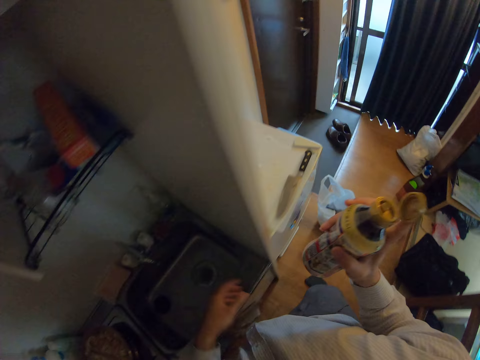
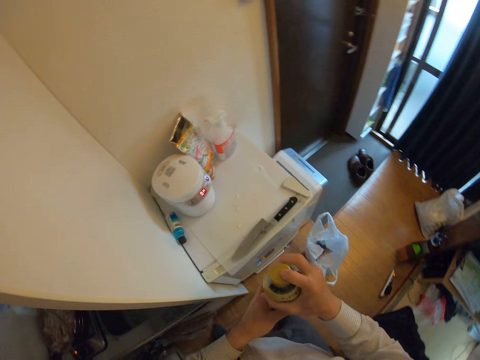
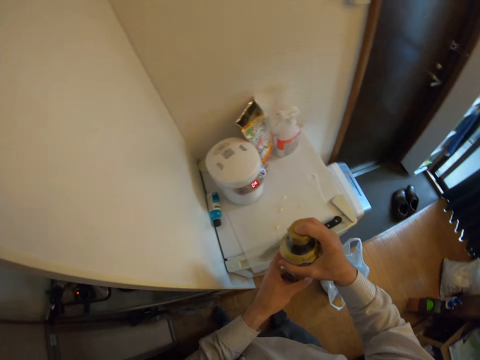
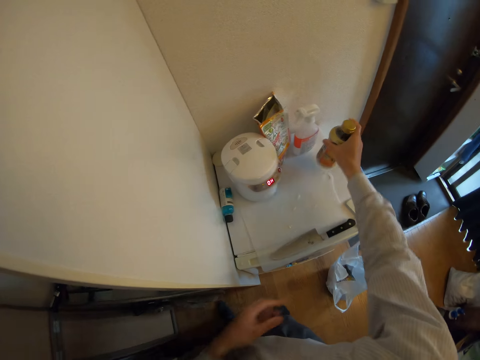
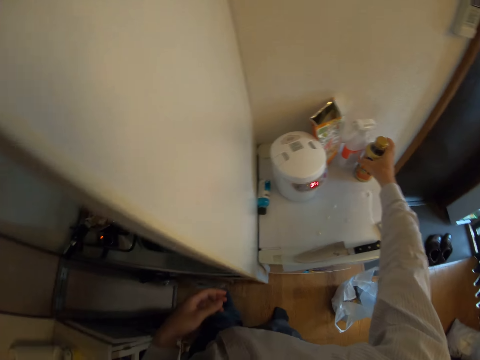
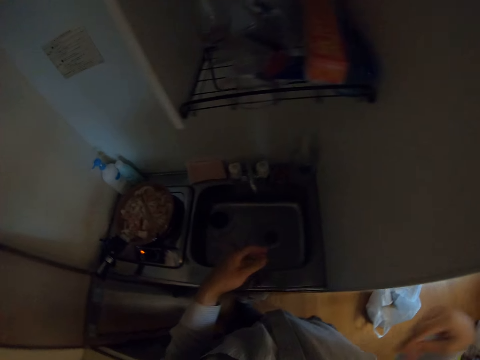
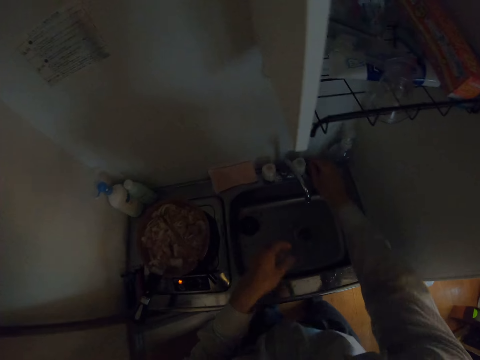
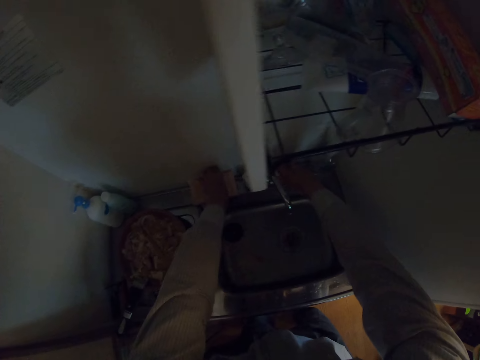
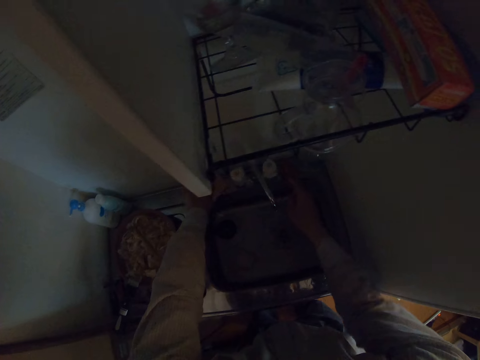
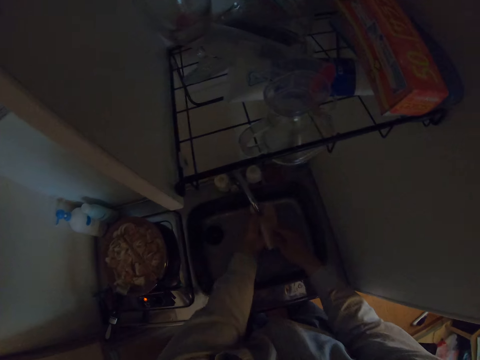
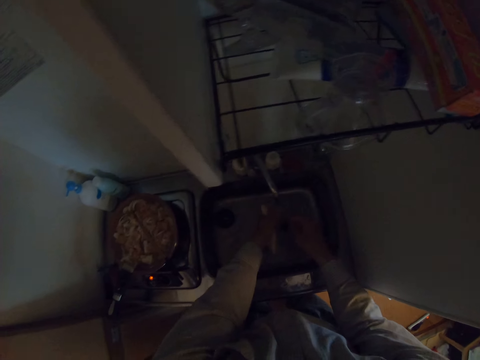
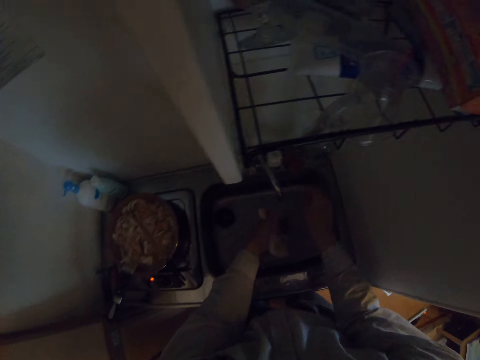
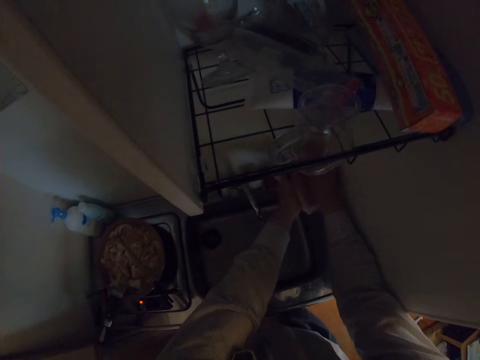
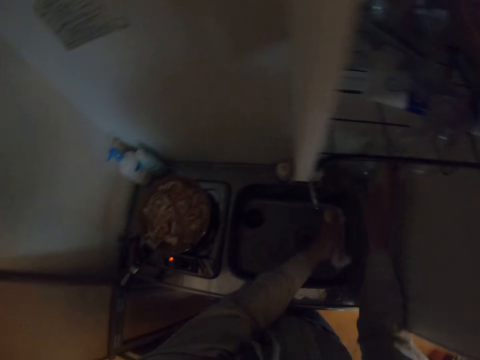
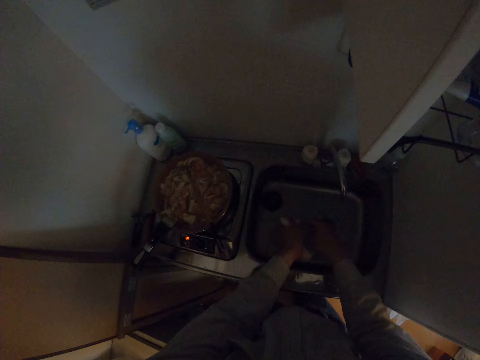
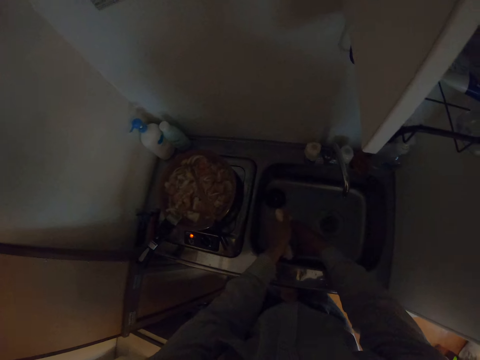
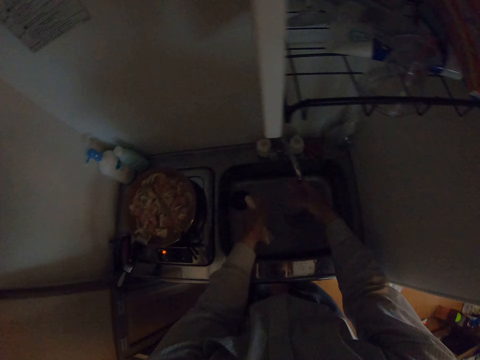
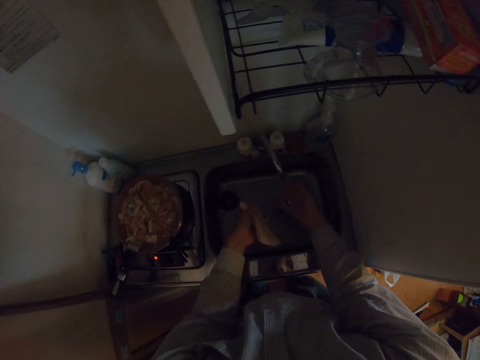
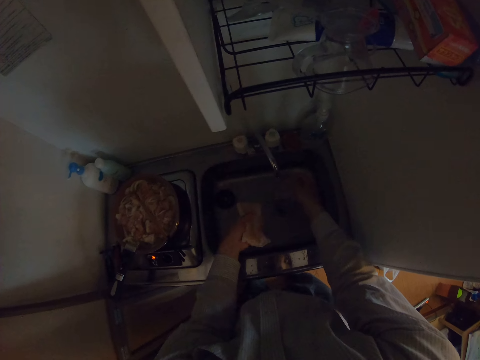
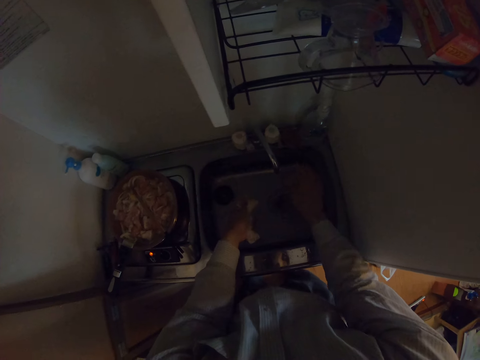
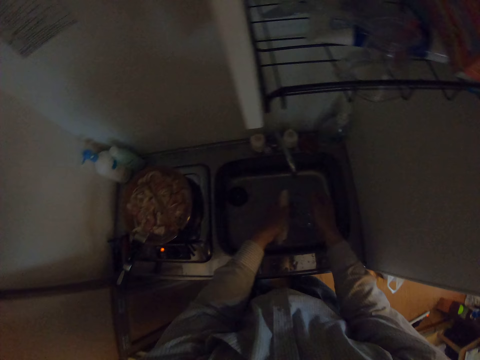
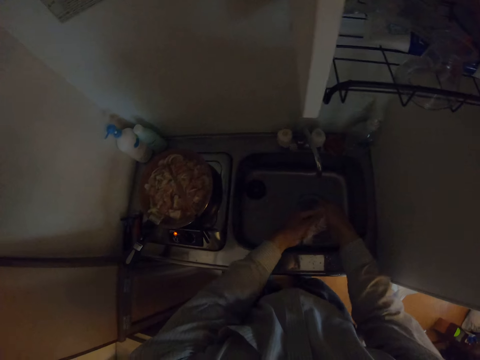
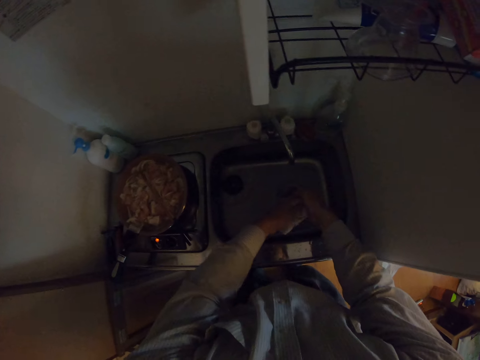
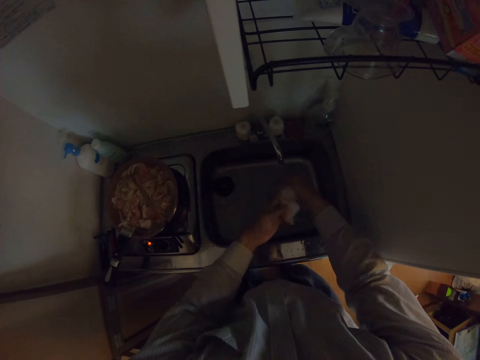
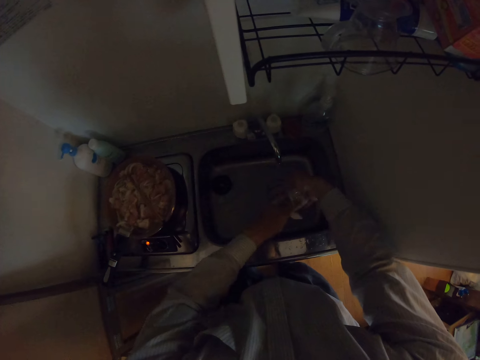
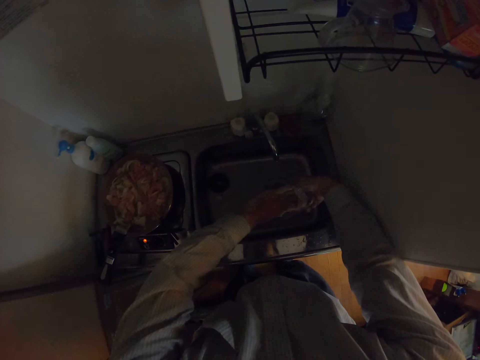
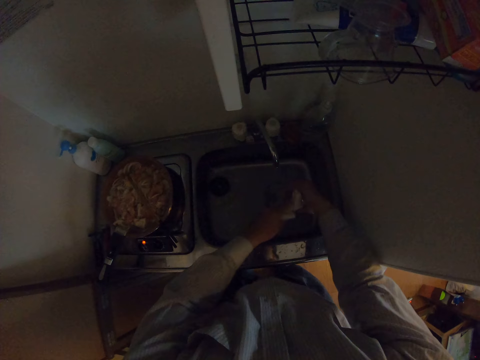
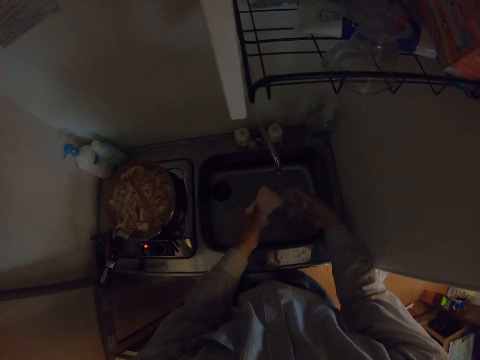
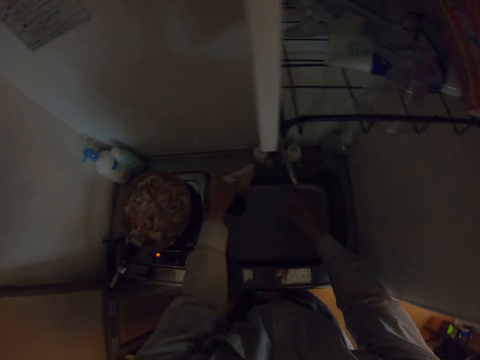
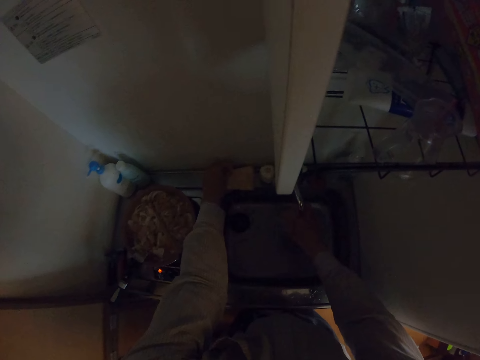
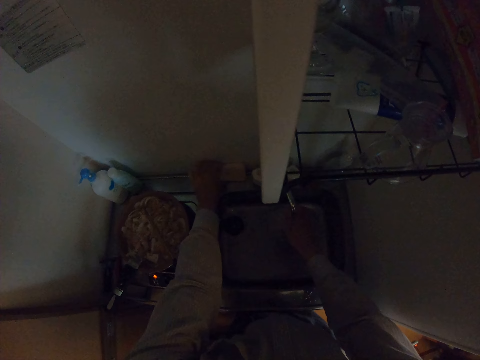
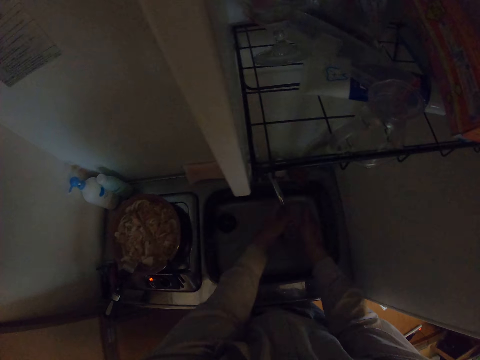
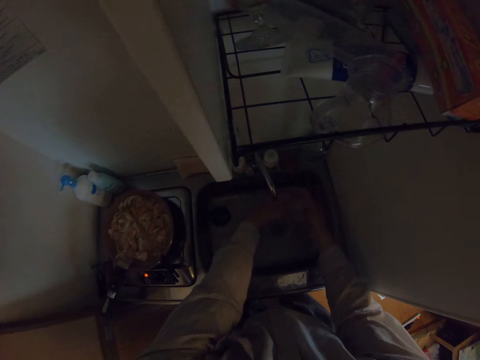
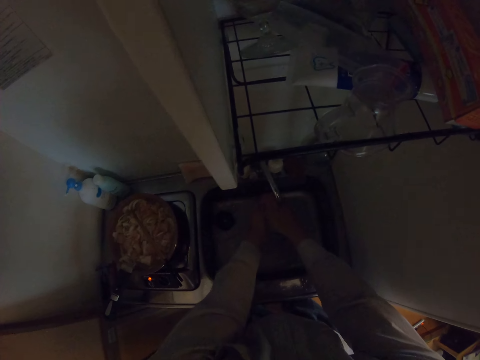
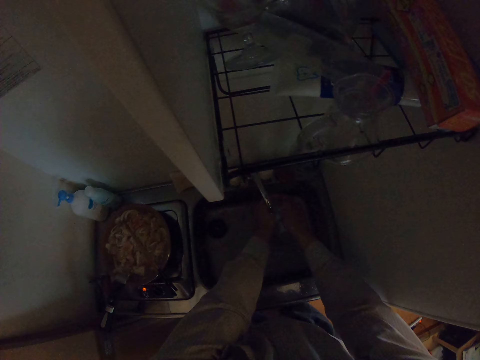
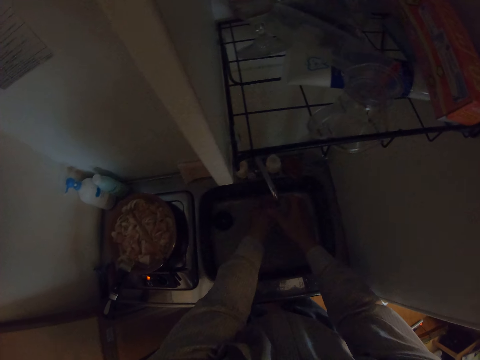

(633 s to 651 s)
The camera wearer drops the cup in the sink. They close the bottle. They drop the bottle on the fridge. They turn on the tap. They pick a sponge from the sink. They put water on the sponge. They squeeze the sponge. They pour soap on the sponge from a bottle. They pick up the cup from the sink. They rinse the cup with water. They squeeze the sponge. They wash the cup with the sponge. They rinse the cup with water. They drop the sponge on the sink. They rinse the cup with water.

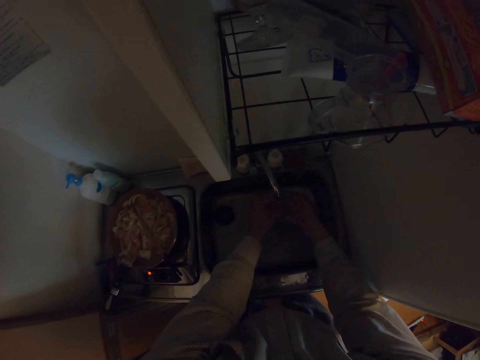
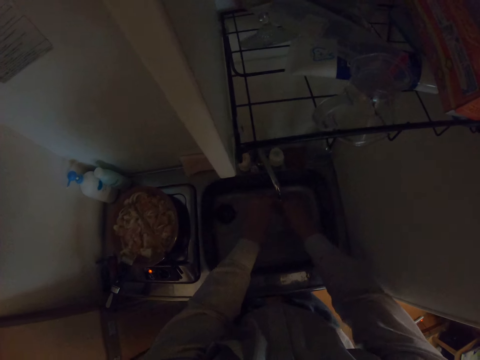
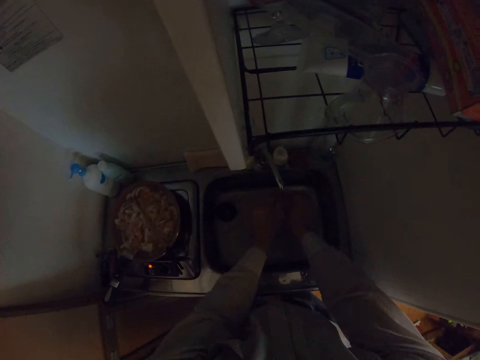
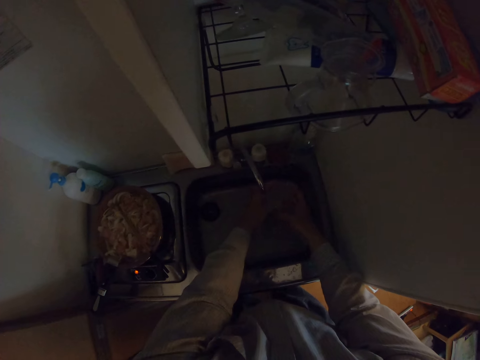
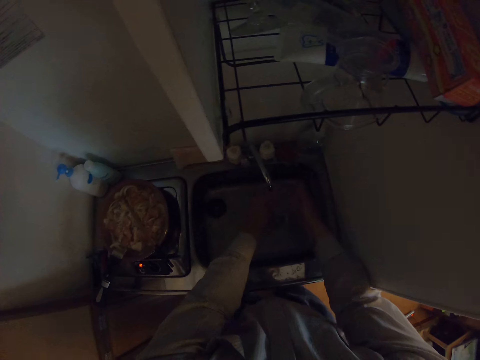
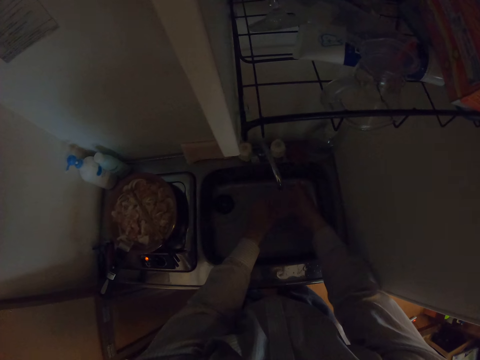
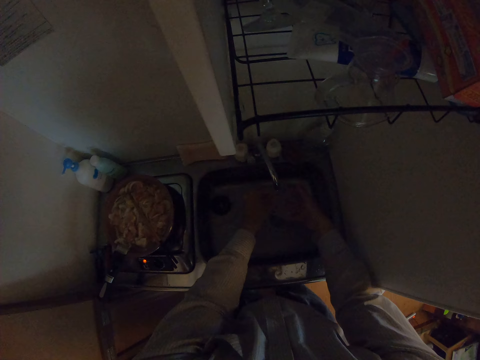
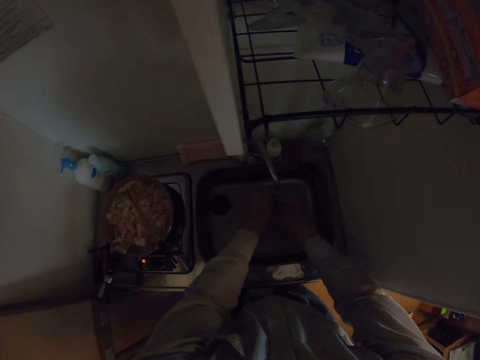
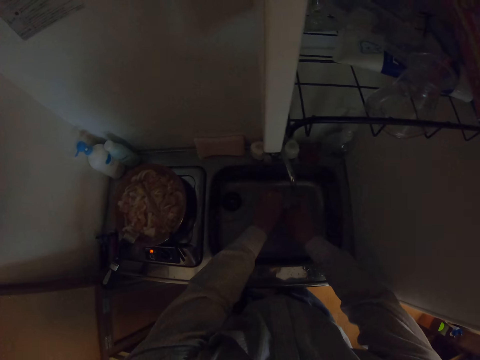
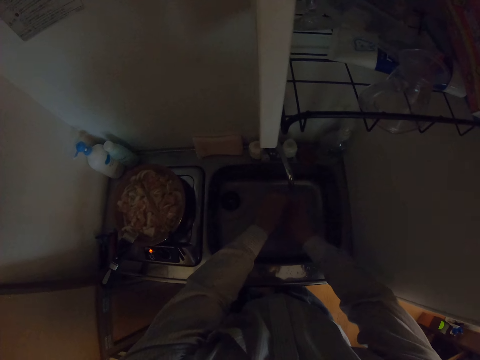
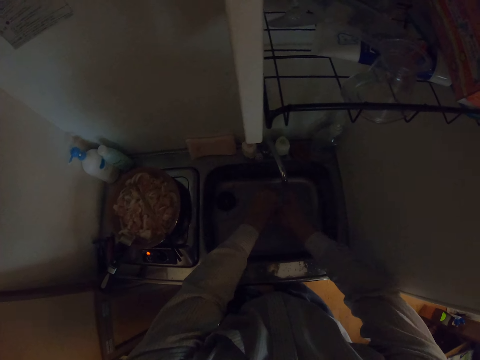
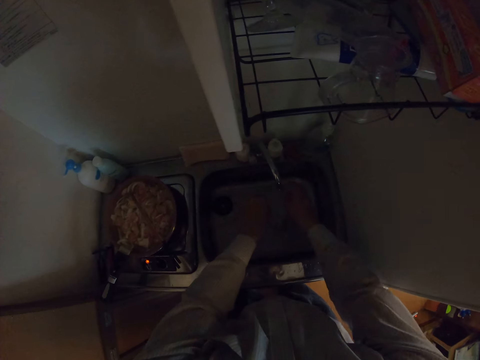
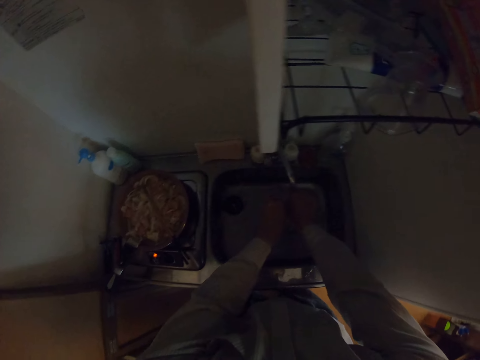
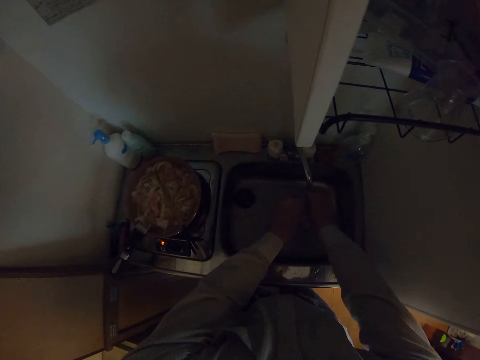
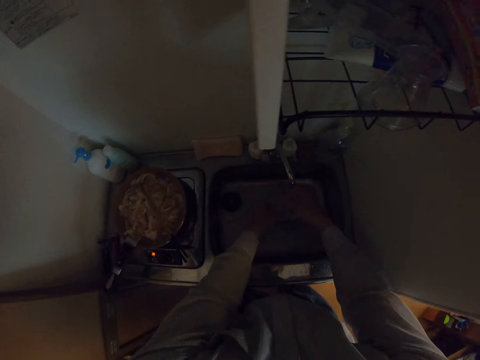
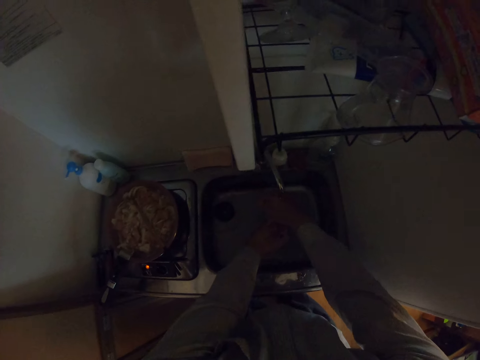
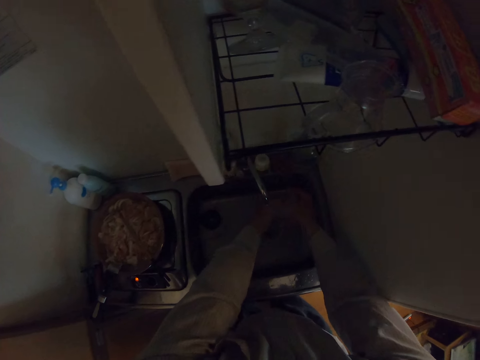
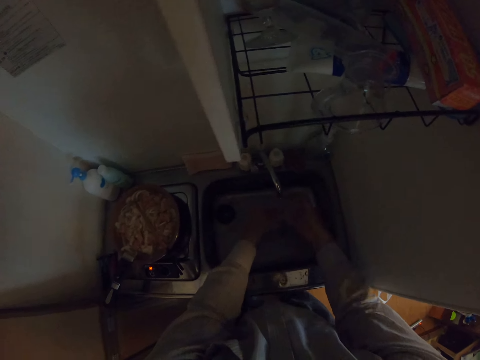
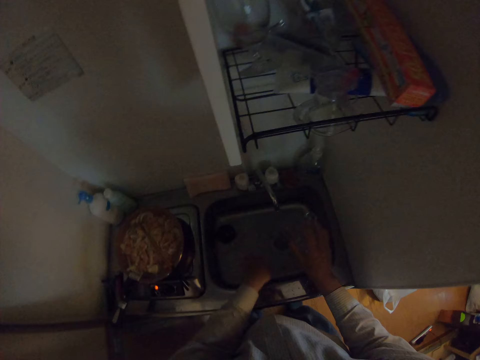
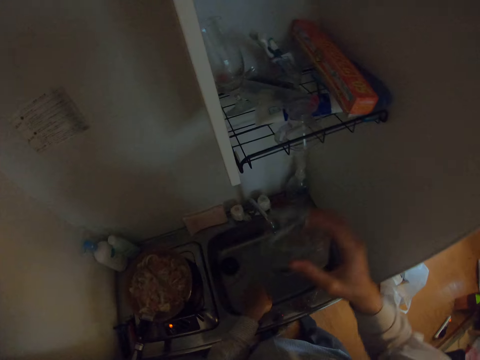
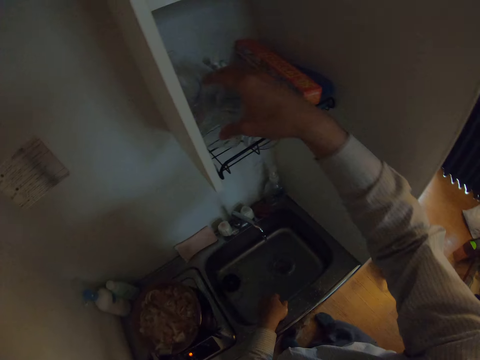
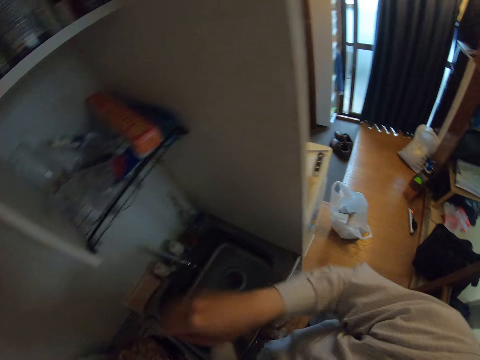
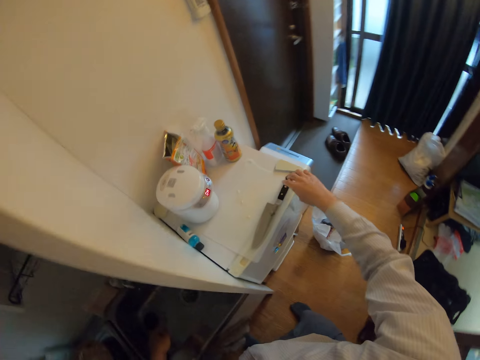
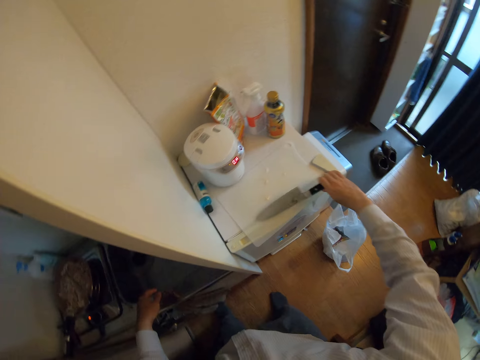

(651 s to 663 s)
The camera wearer flaps the cup. They drop the cup in a kitchen cabinet. They pick up the knife from the chopping board.
